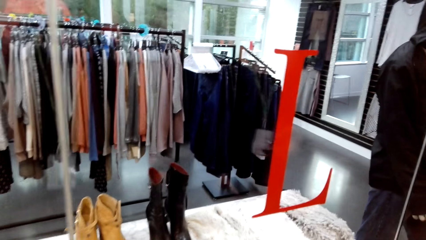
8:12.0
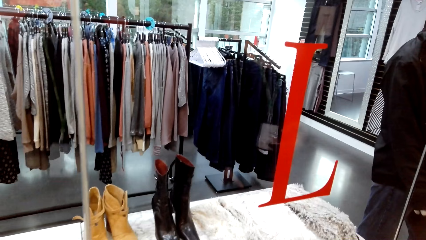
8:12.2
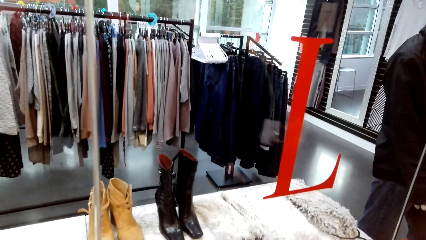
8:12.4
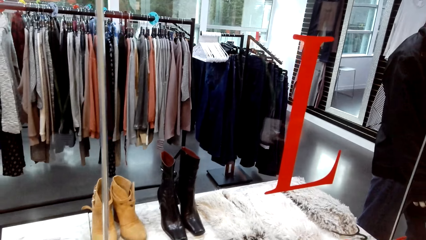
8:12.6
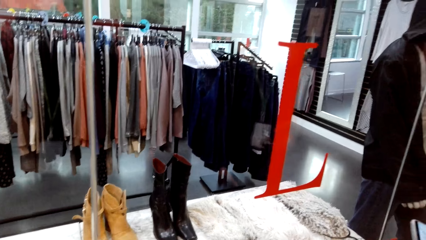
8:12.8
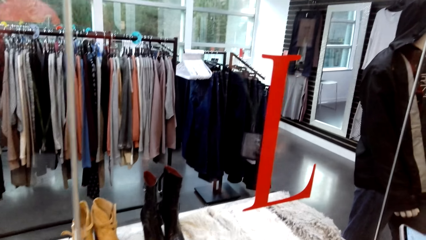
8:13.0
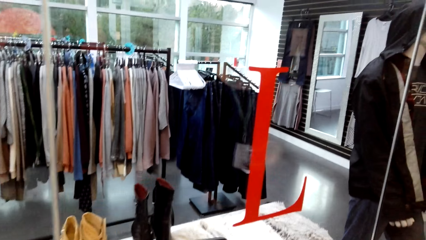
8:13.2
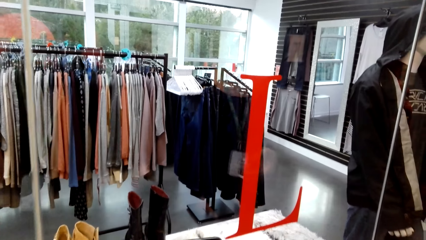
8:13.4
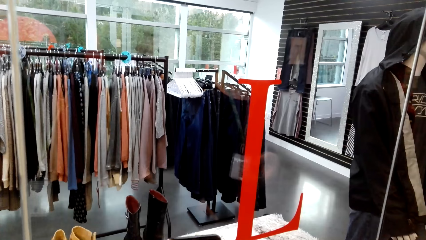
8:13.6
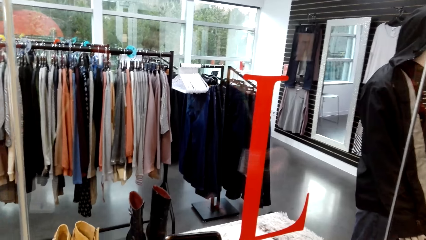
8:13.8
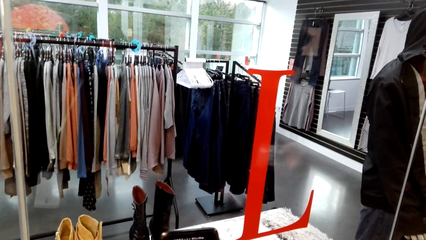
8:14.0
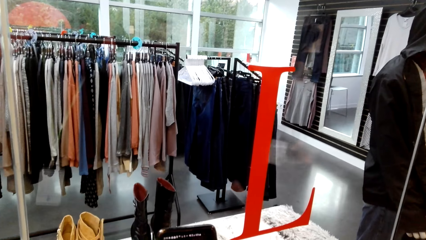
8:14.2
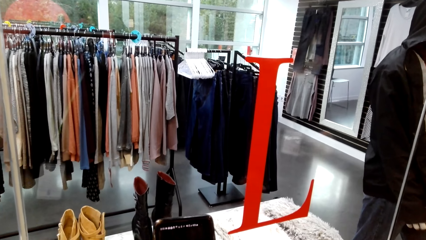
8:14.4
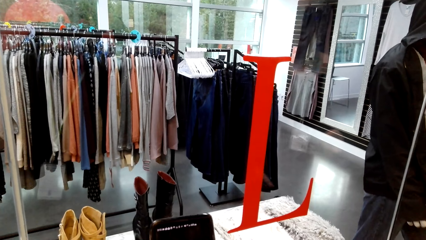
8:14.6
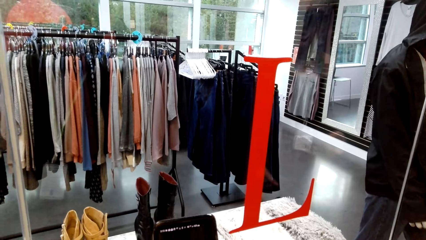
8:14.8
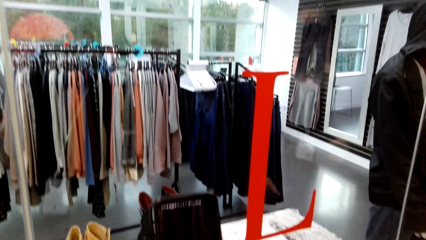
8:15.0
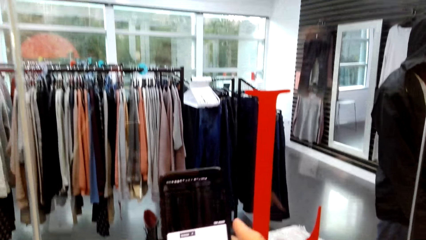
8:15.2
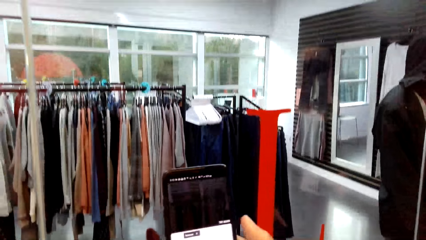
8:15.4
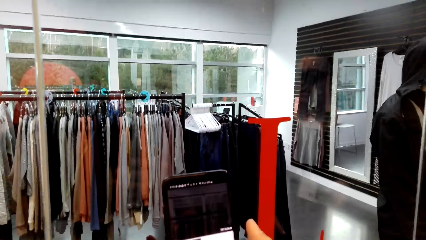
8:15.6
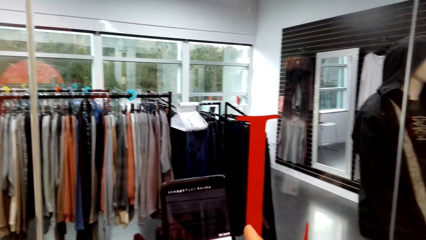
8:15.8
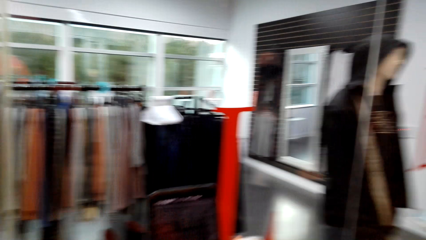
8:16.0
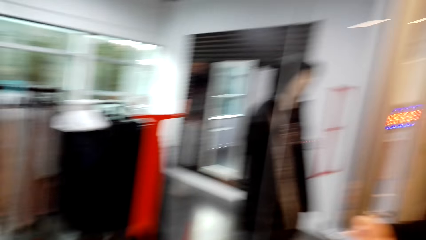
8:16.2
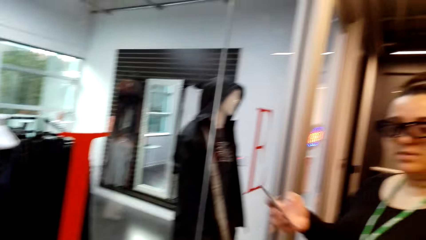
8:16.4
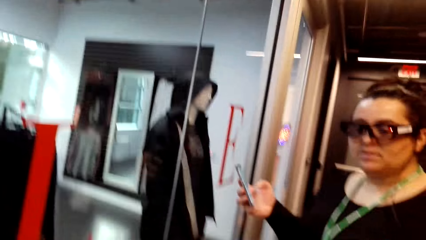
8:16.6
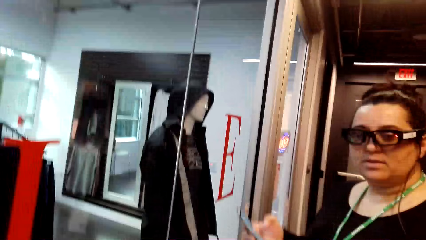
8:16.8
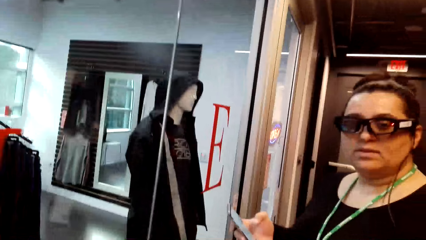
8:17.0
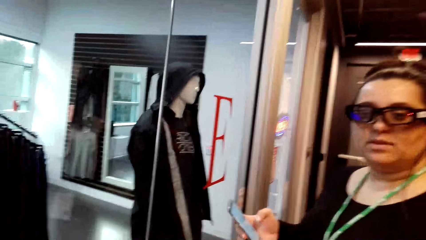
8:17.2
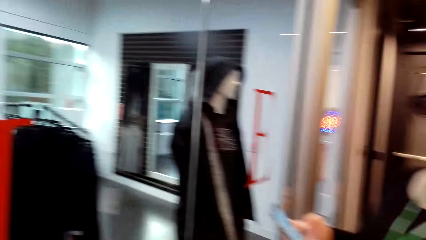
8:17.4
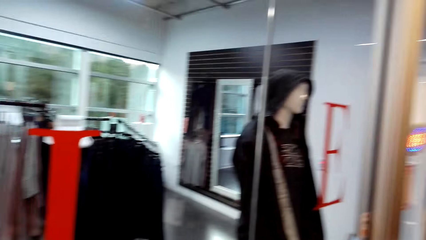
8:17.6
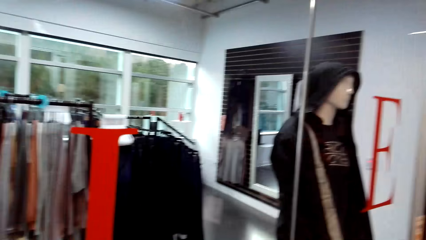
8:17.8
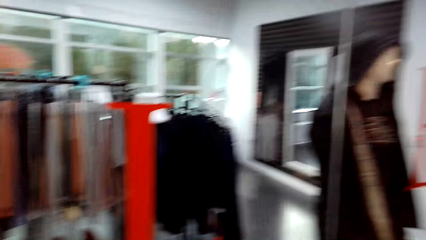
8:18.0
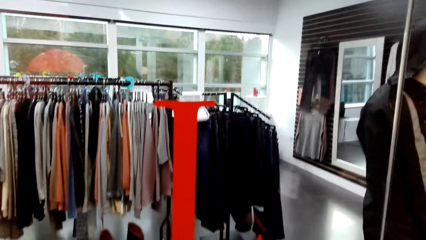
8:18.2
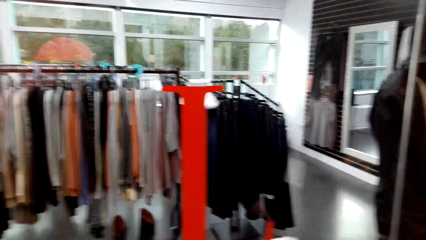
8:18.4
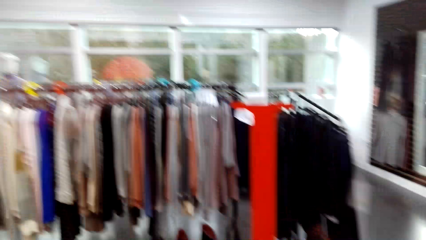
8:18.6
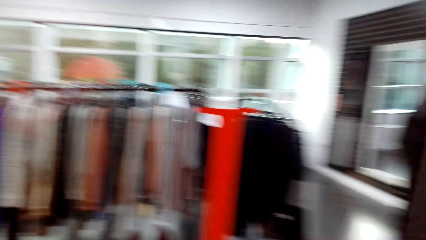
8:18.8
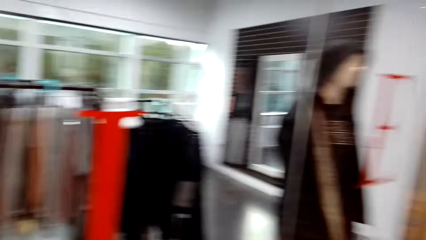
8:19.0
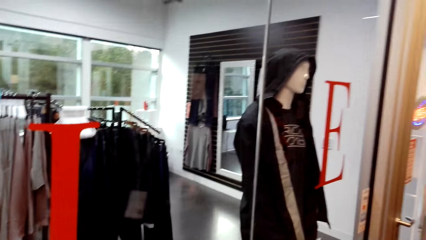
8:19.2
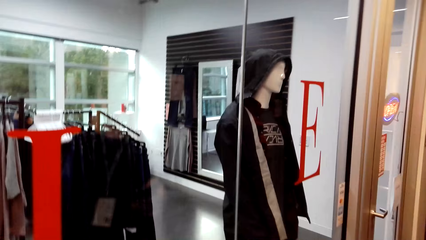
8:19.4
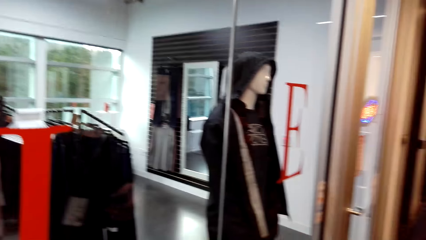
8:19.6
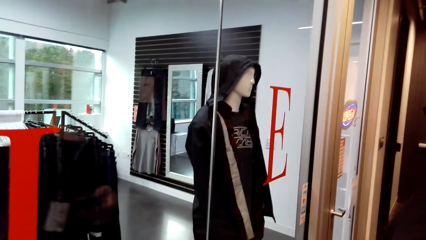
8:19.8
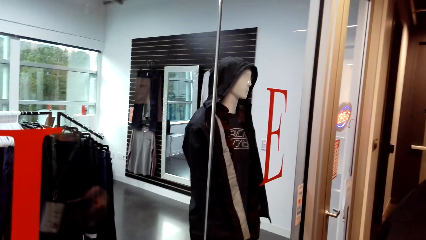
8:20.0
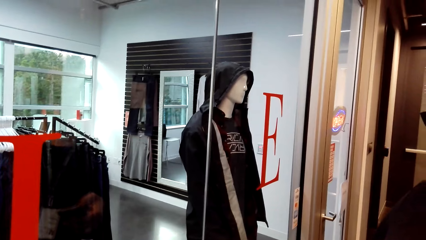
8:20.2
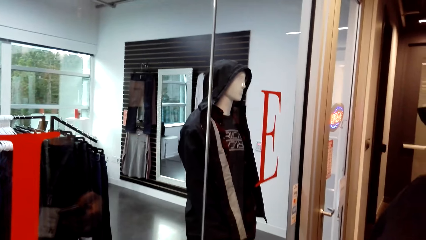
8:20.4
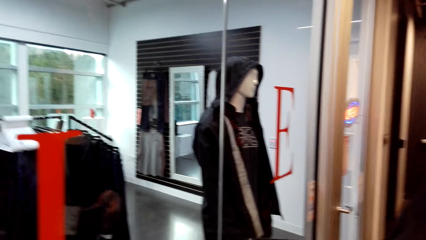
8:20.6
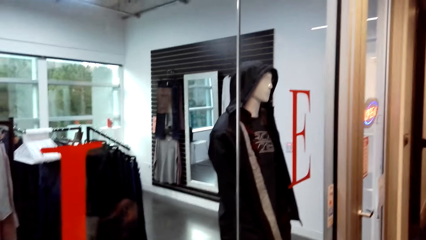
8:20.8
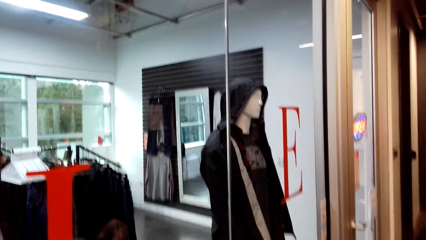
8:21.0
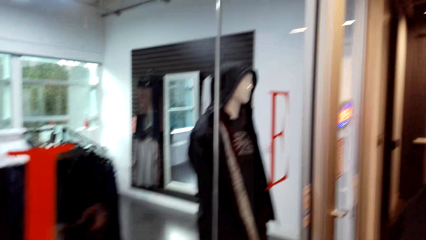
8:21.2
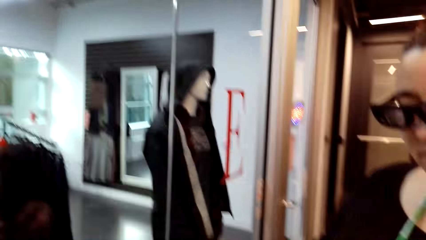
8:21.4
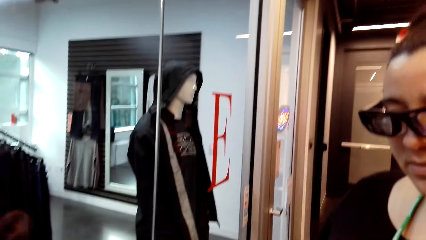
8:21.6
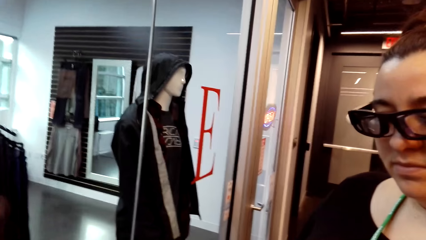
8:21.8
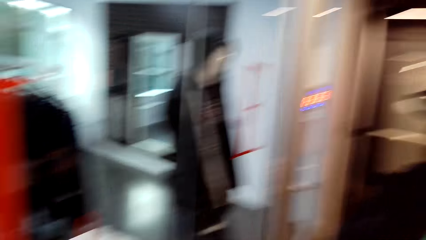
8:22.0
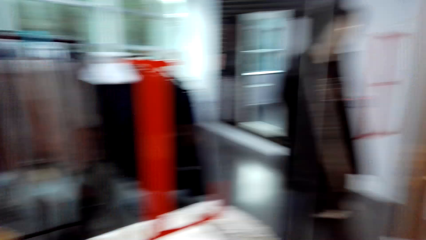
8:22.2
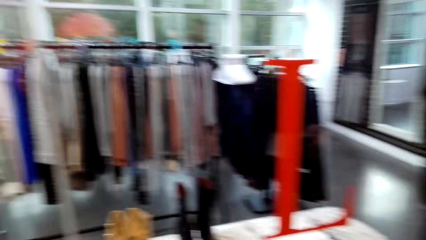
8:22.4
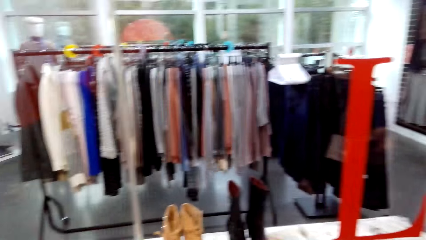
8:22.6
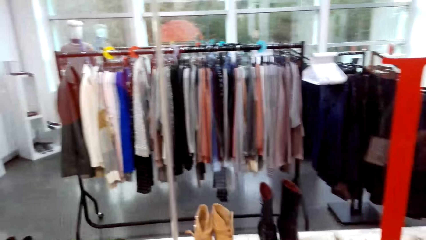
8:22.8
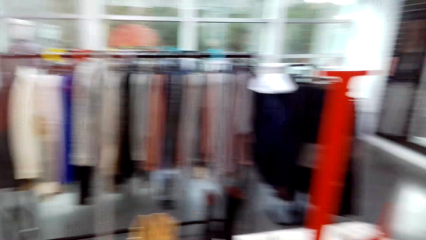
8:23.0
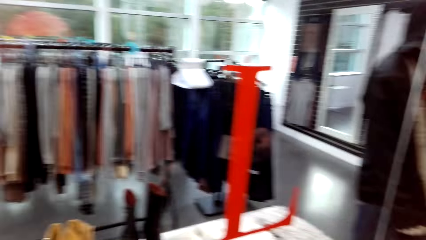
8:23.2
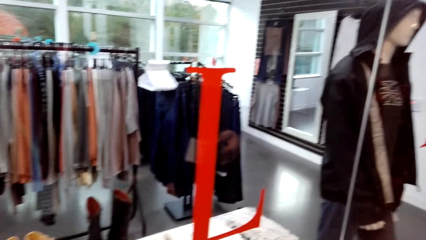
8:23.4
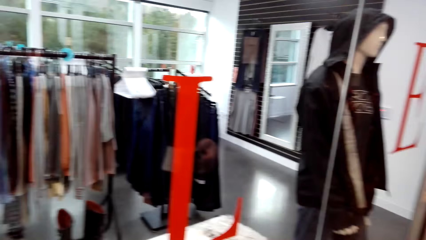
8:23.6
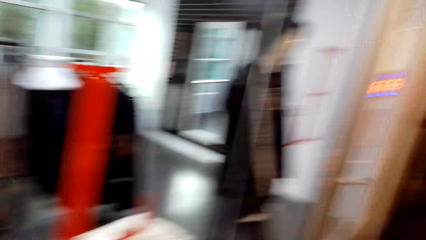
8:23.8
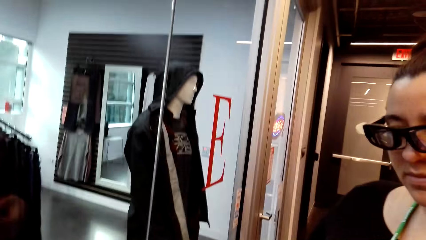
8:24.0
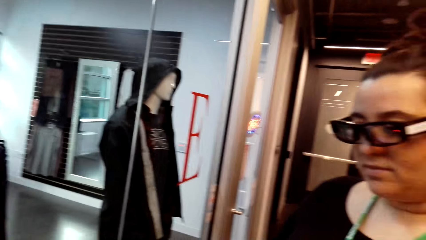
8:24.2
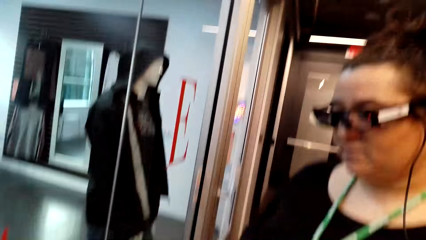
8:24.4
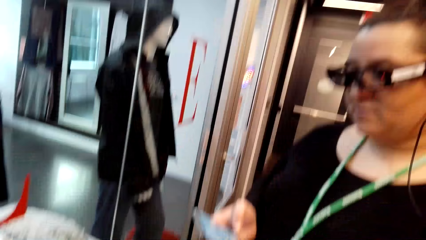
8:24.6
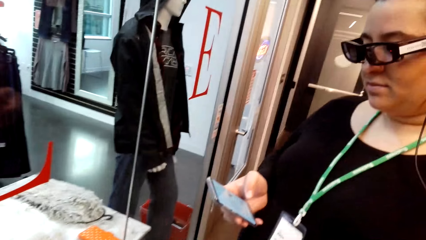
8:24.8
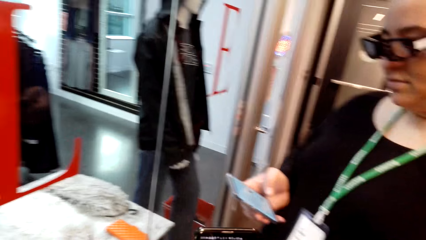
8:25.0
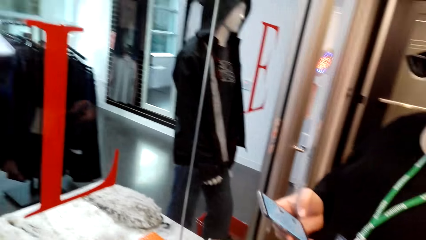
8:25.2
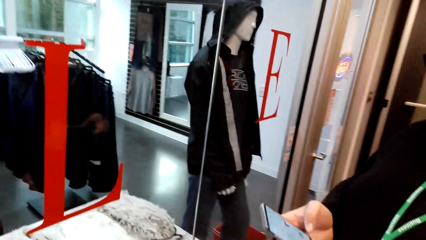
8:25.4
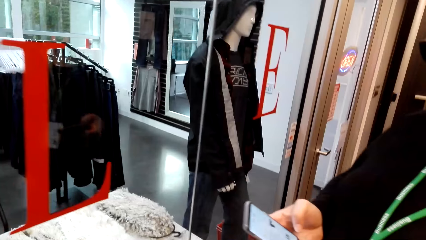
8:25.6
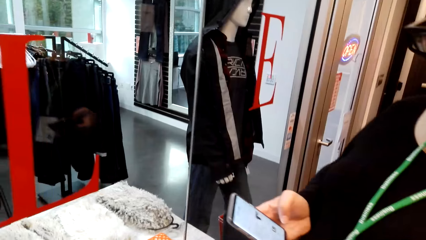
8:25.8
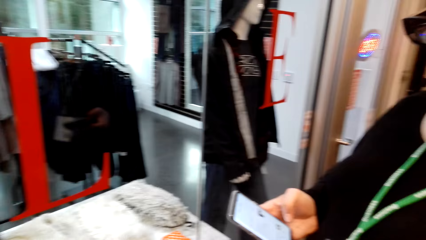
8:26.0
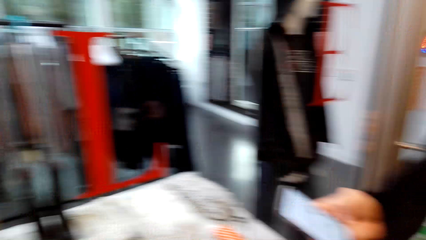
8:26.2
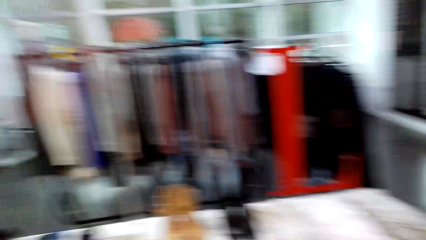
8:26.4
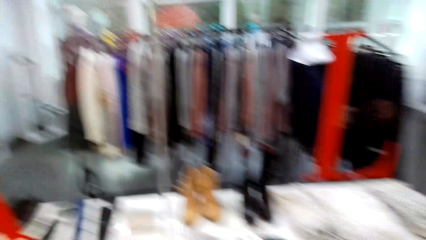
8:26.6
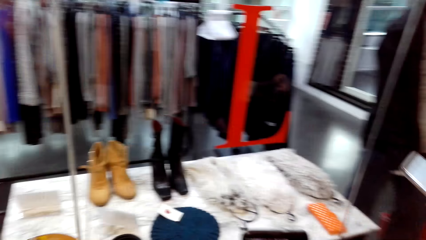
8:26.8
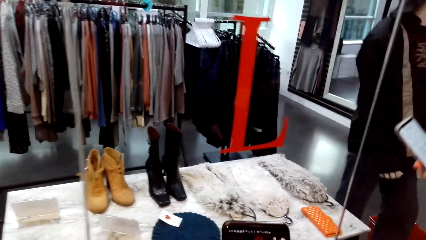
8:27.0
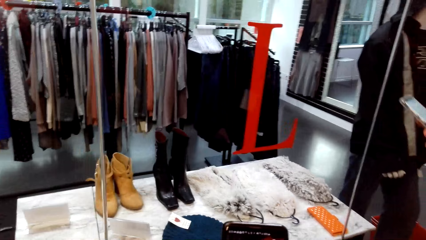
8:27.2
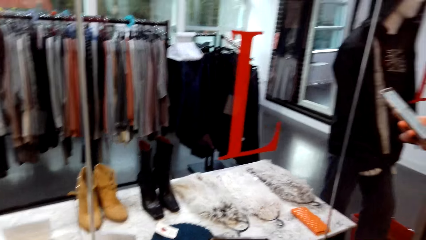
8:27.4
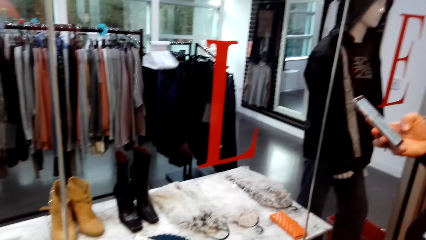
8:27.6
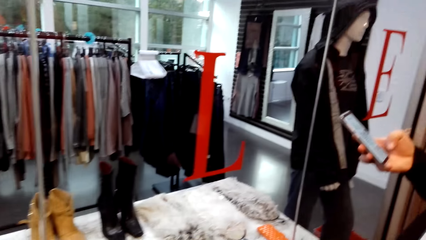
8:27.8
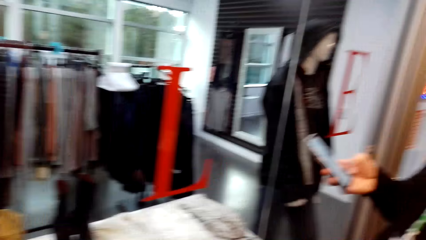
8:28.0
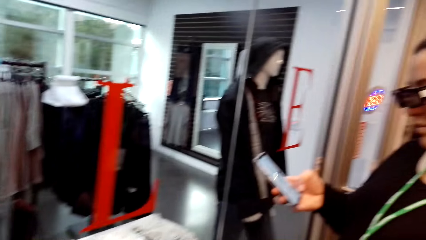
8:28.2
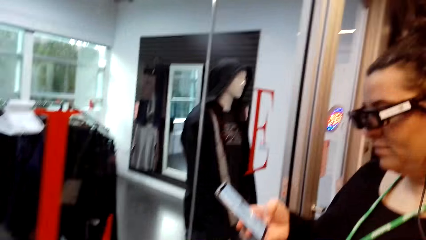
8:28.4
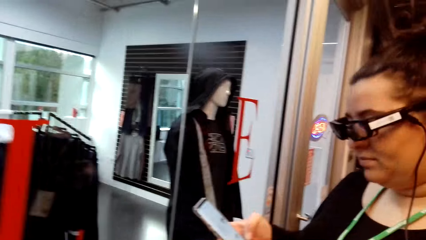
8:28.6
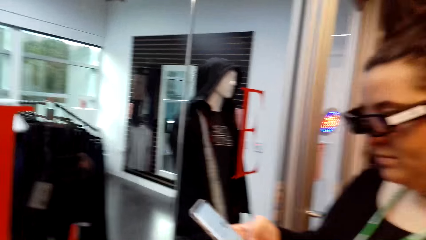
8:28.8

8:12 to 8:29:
The camera wearer looks at the phone. They look at the lady. They look around. They look around again.
